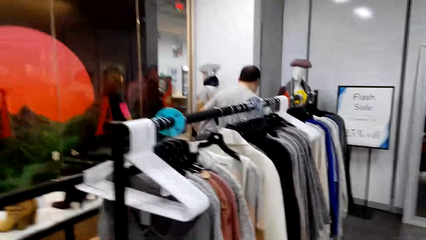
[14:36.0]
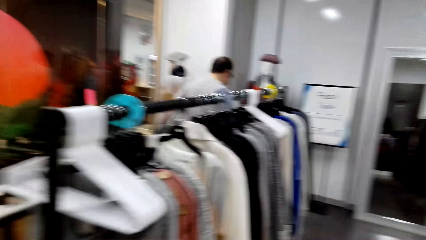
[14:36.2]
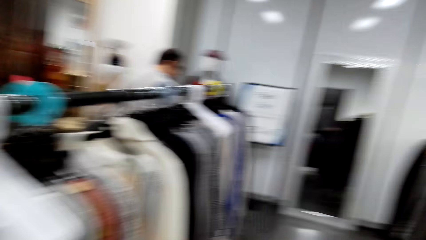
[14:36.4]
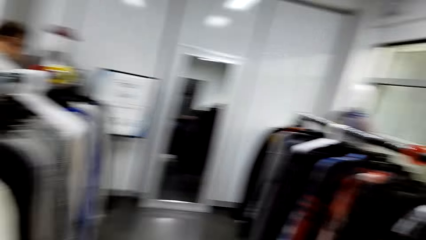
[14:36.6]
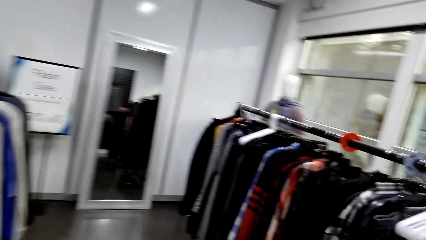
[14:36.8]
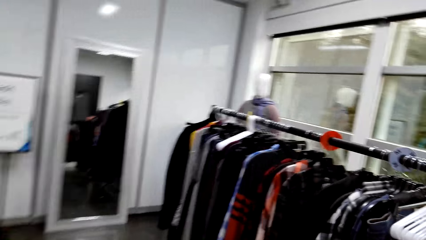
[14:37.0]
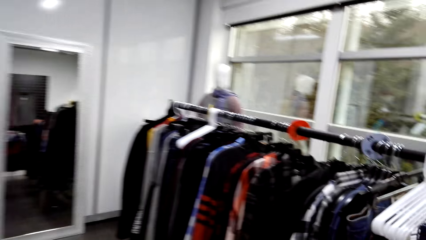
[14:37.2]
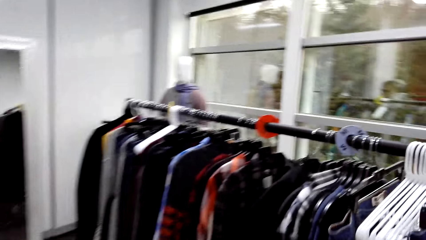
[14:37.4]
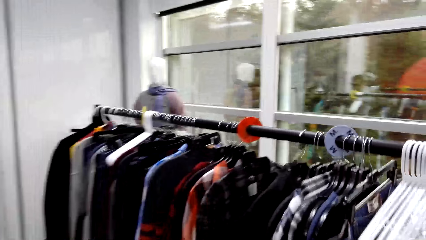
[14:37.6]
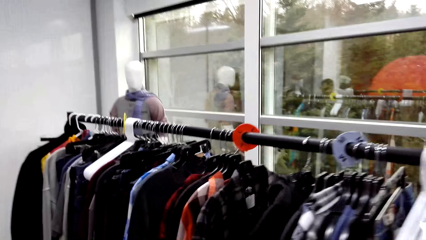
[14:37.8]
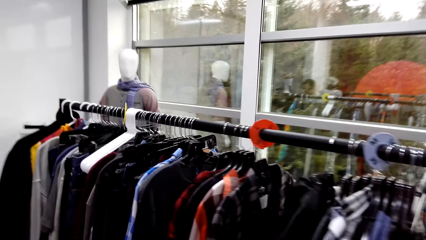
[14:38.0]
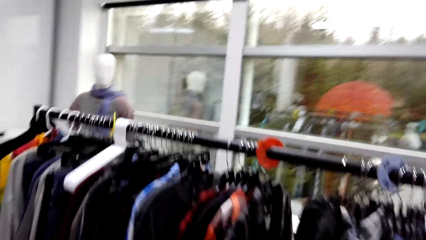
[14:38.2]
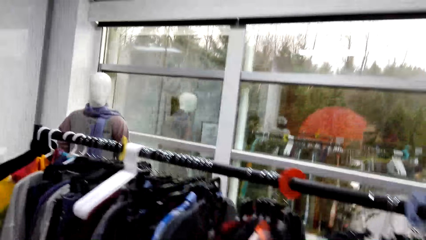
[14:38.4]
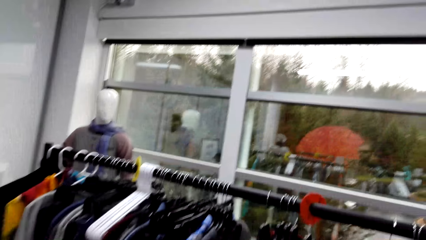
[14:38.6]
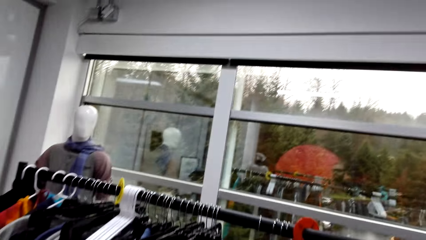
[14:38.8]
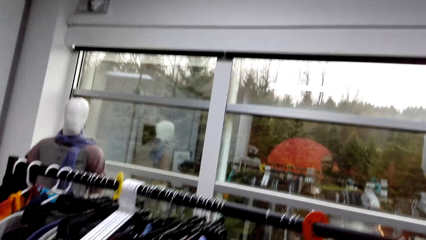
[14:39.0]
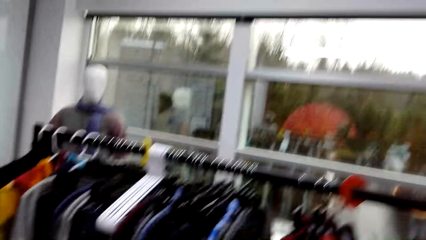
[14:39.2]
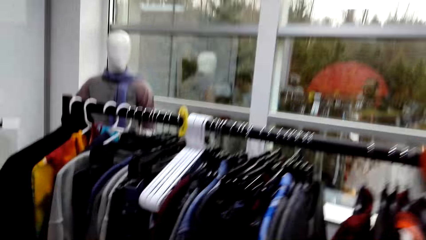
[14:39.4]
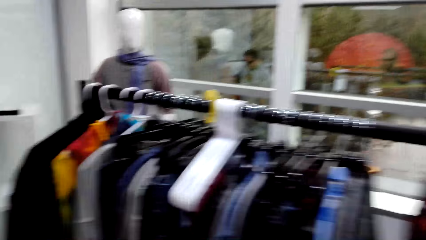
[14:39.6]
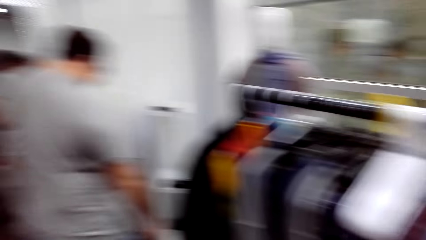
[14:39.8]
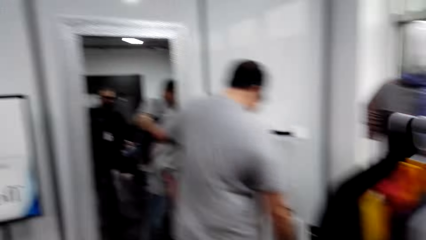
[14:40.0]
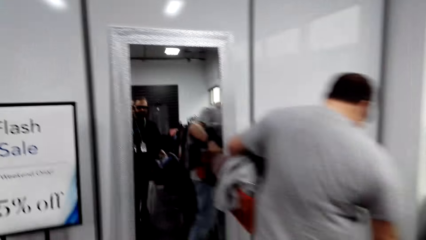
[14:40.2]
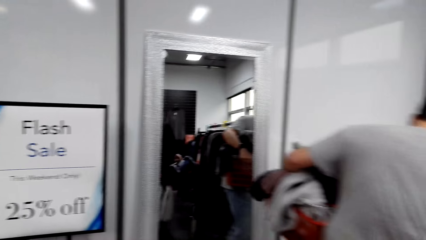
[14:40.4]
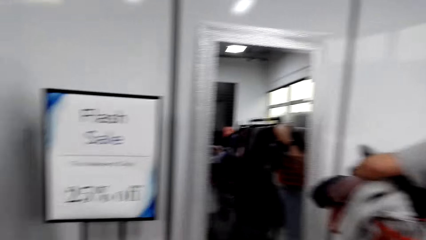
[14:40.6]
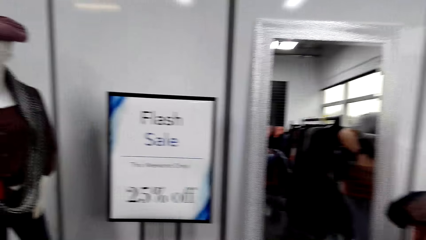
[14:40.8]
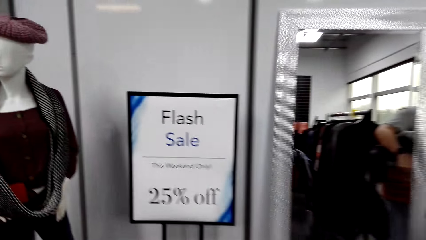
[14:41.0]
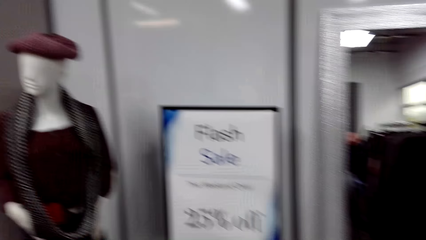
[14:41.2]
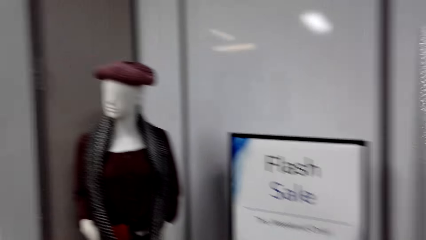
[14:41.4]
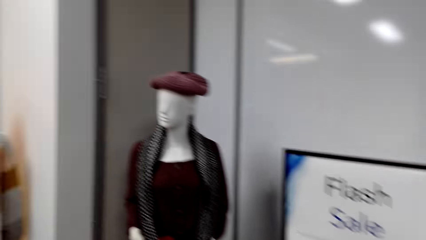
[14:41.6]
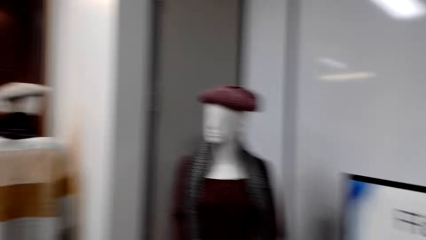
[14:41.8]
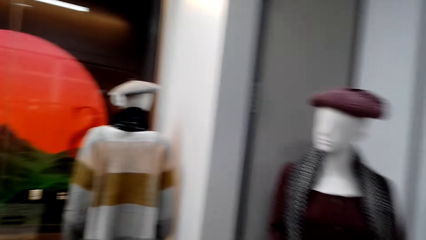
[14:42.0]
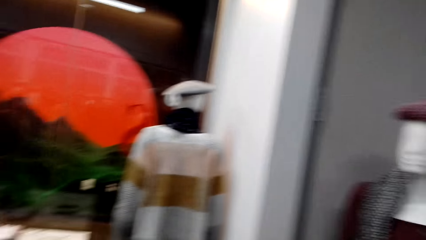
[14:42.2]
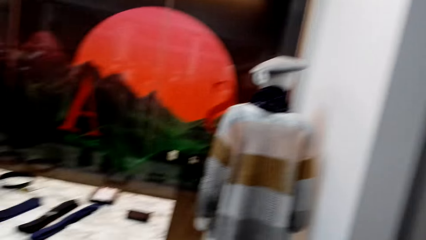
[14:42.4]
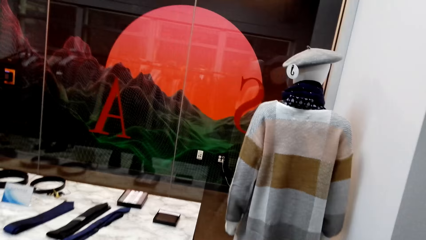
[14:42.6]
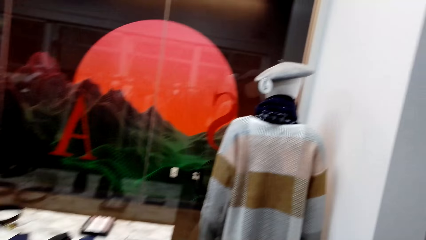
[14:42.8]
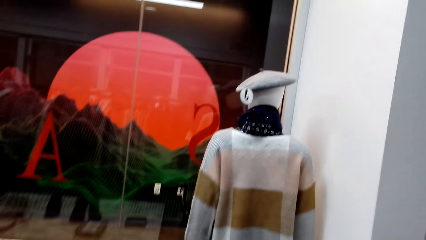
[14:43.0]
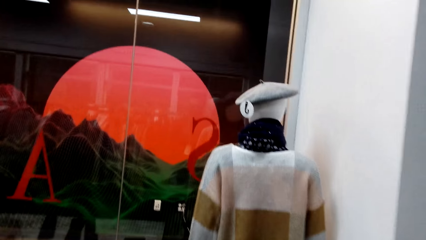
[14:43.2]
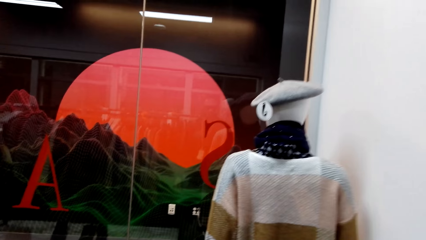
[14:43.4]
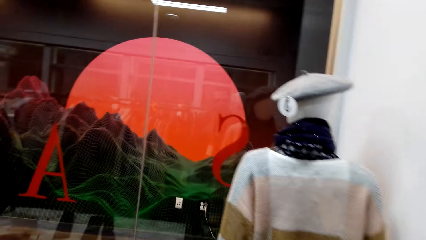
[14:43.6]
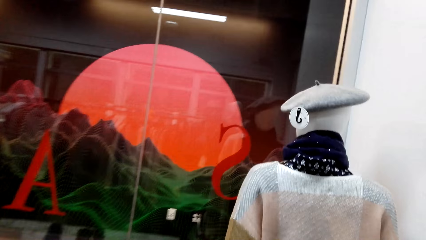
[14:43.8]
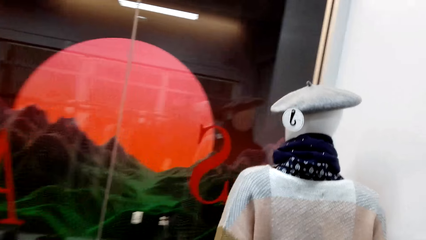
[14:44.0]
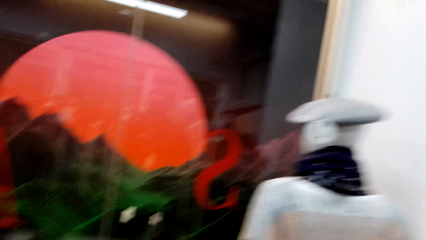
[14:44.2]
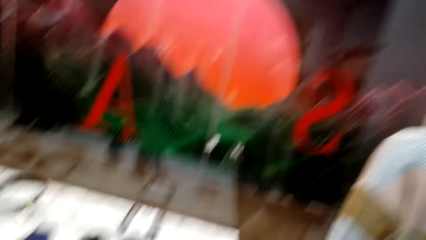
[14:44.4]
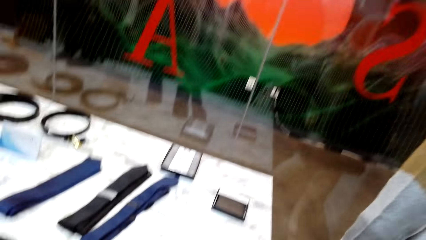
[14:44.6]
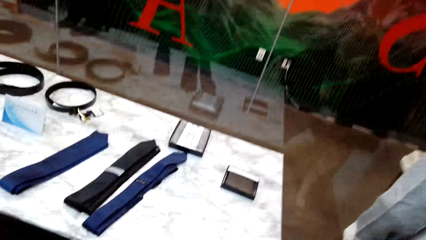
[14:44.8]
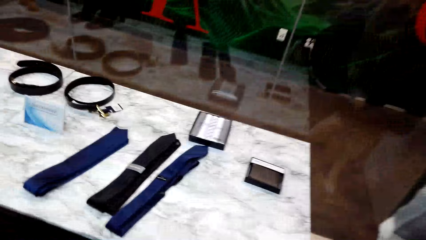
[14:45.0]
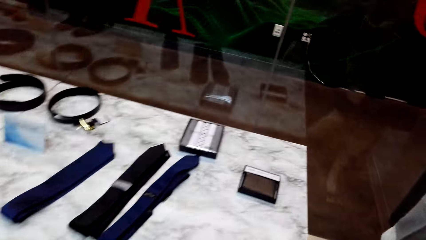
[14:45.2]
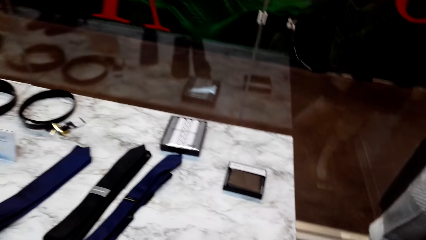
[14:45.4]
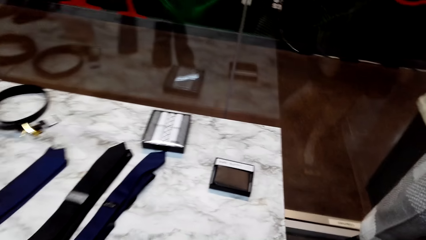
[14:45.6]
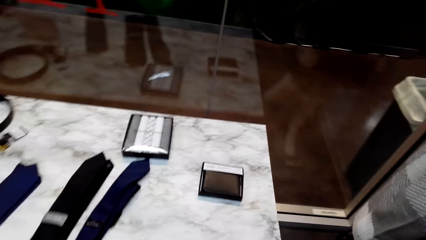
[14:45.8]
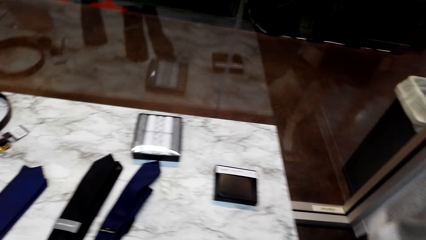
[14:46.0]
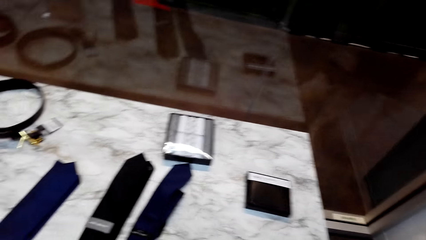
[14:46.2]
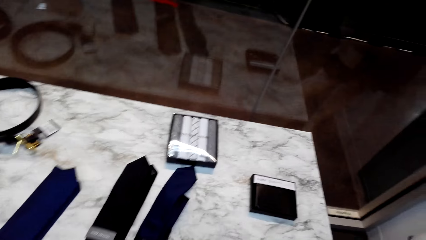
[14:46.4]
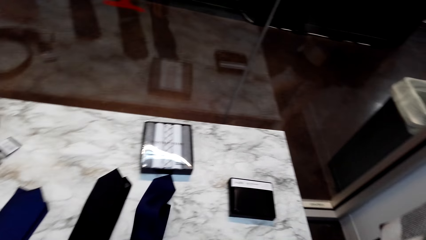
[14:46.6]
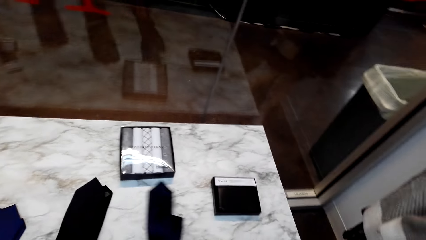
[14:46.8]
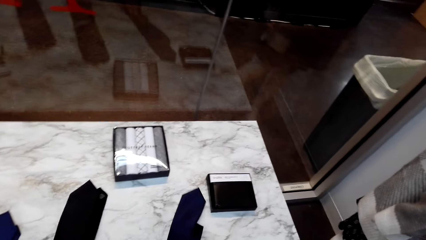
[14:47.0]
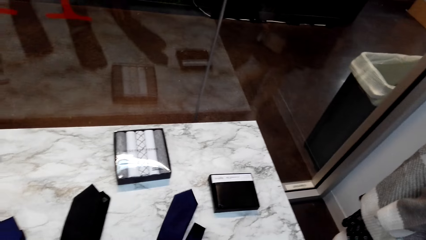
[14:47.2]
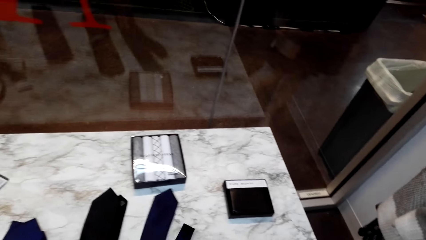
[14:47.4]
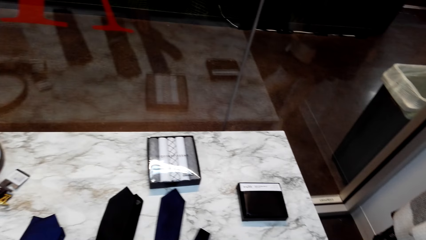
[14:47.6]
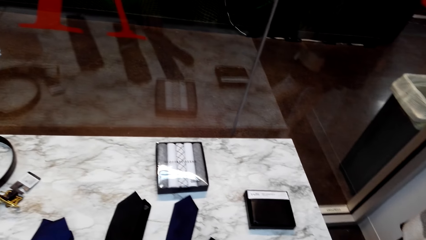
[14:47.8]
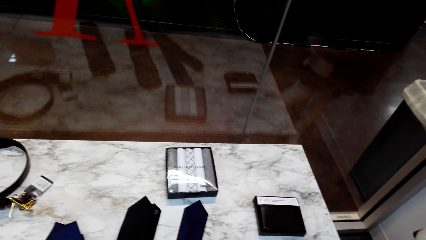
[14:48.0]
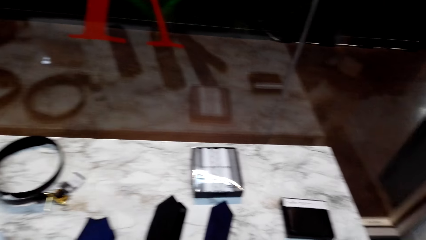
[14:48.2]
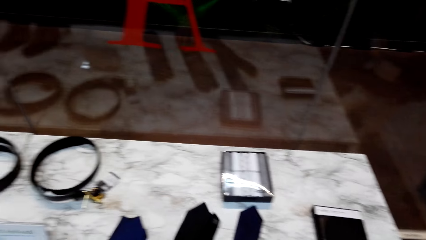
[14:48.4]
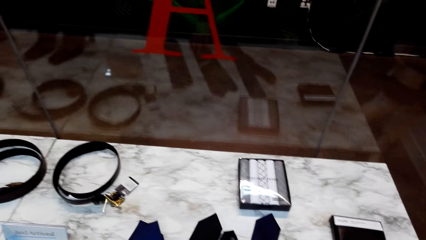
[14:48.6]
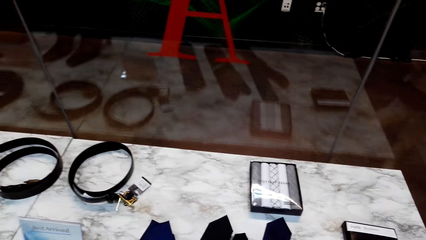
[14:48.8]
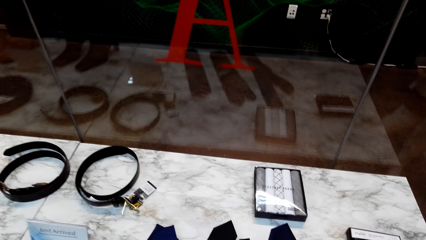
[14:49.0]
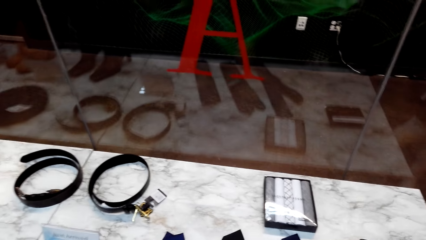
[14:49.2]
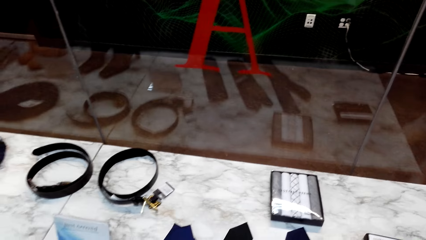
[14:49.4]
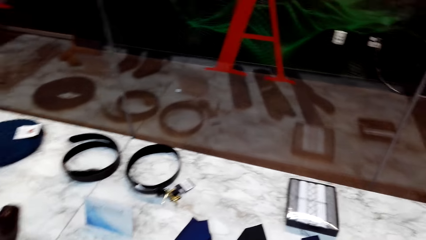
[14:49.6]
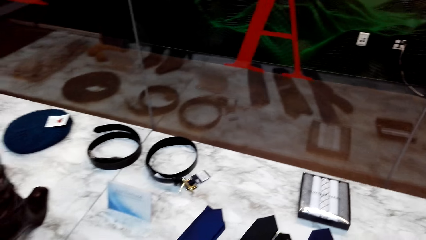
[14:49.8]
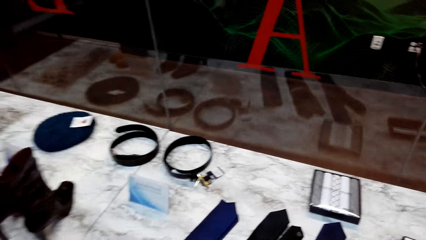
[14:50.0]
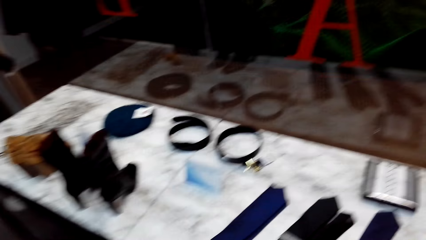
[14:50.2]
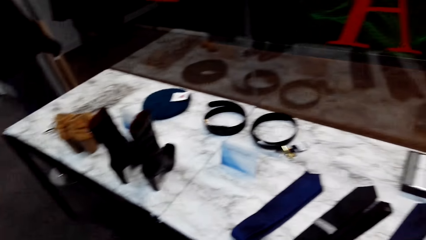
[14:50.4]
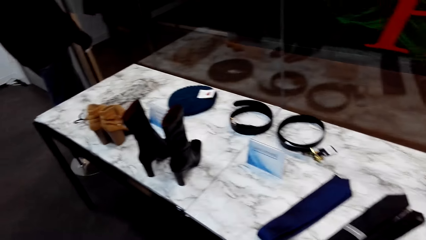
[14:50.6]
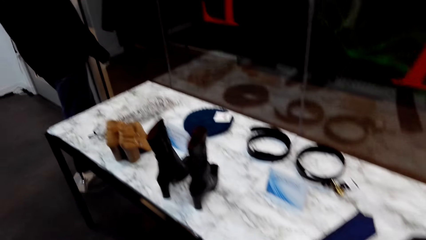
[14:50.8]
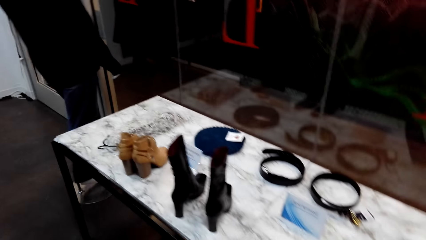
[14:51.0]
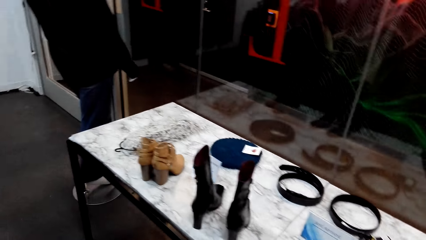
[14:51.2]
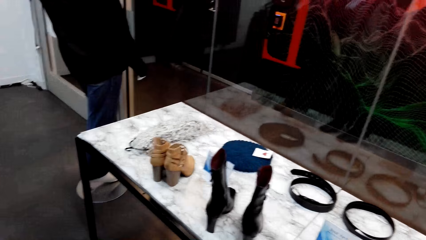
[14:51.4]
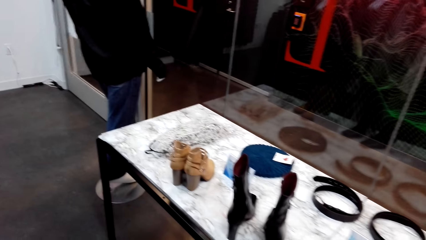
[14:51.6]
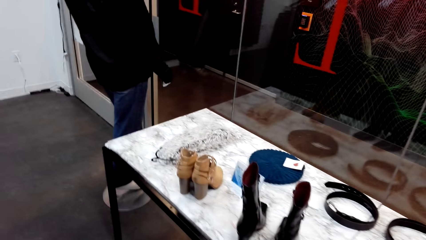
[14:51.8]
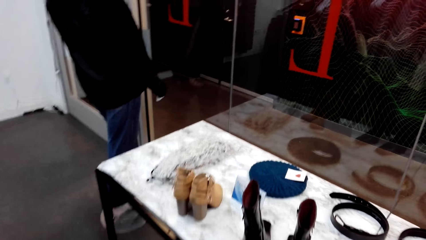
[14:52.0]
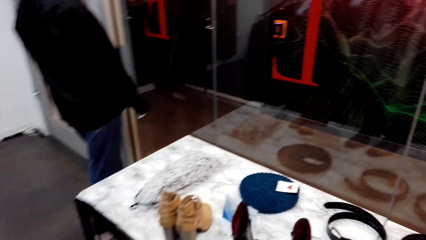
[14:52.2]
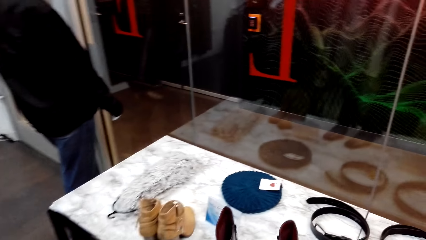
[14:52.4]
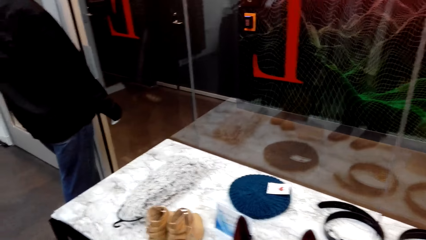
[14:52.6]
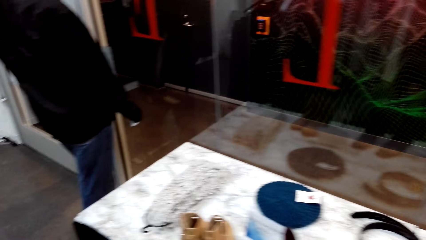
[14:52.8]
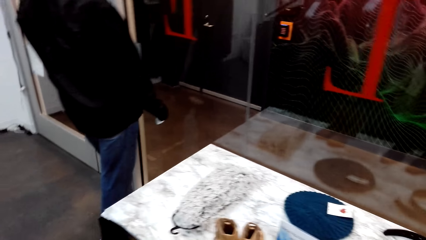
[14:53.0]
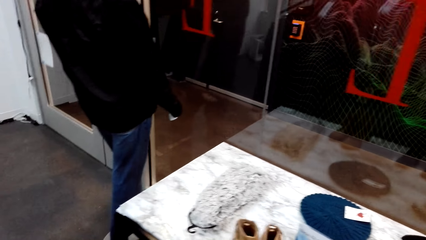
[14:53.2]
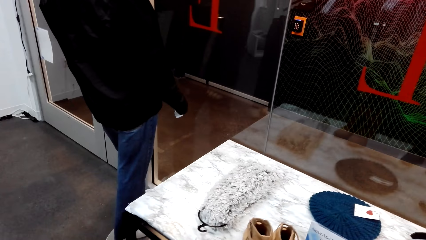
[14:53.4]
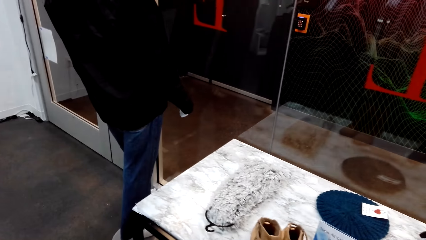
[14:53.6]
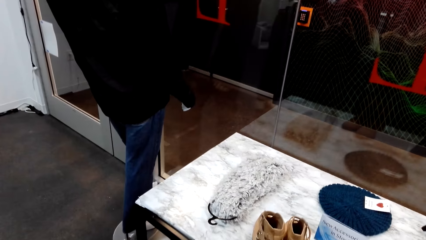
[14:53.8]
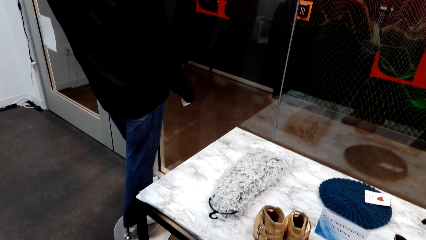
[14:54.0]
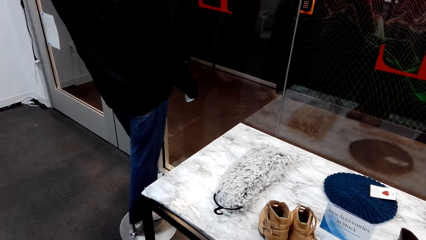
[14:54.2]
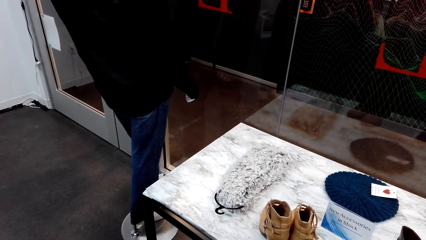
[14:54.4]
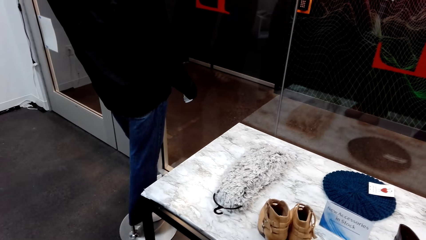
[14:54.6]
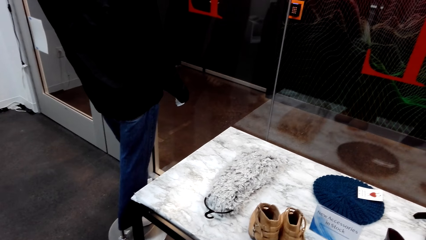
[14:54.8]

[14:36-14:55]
The camera wearer carries a crate of clothes in the room. They shift the tie on the table. They touch the tie. They walk along the table. They look around.
